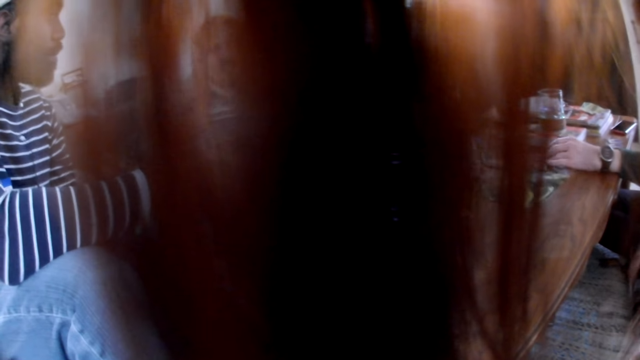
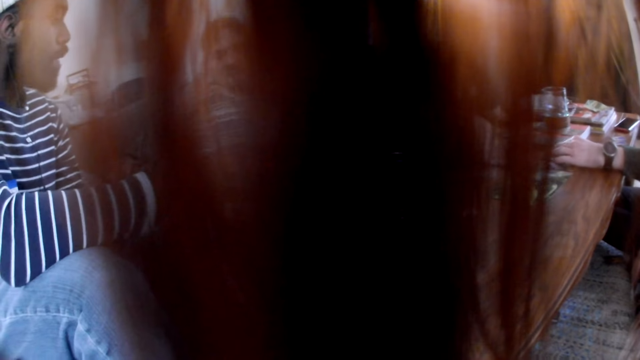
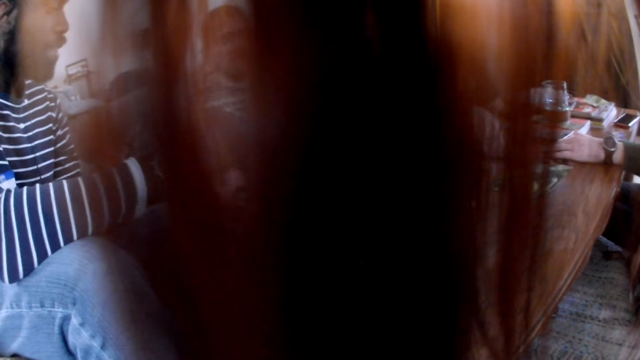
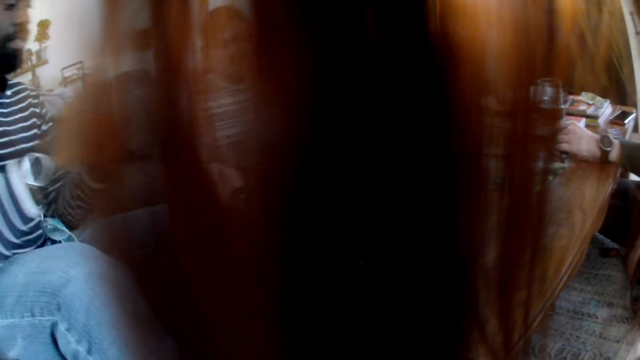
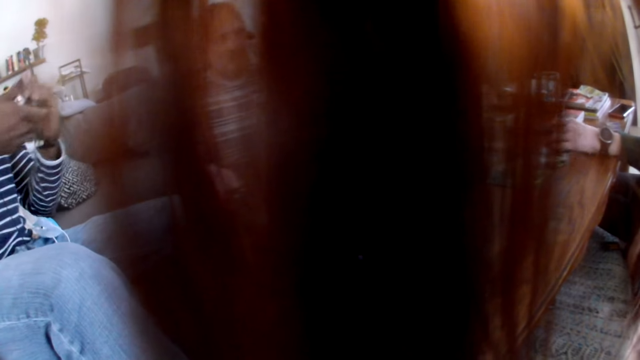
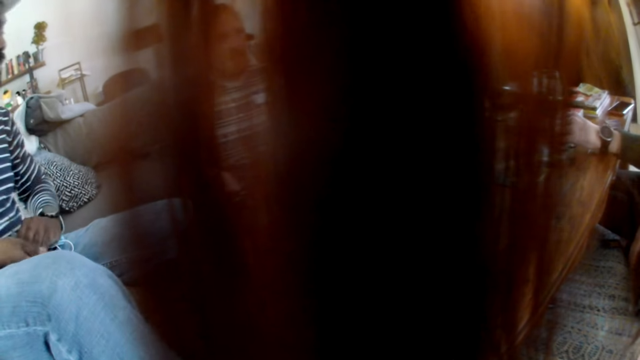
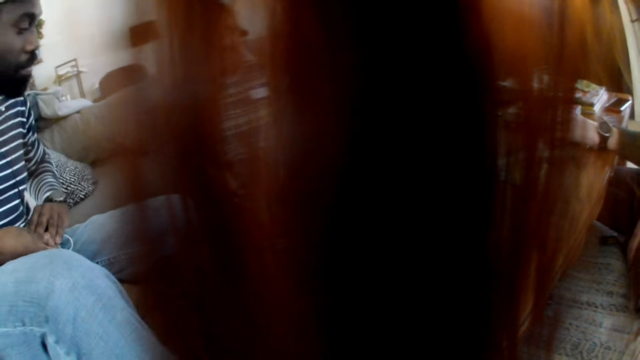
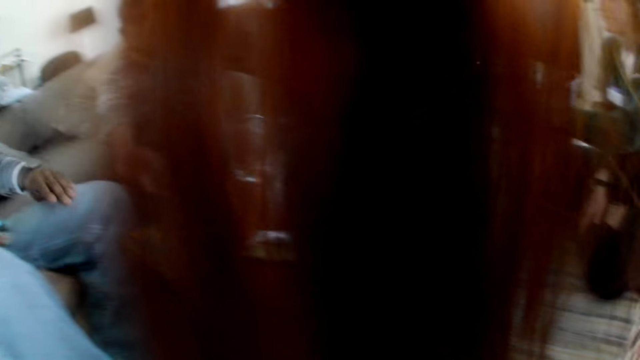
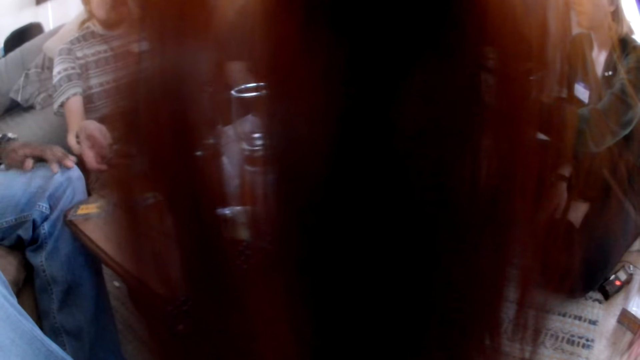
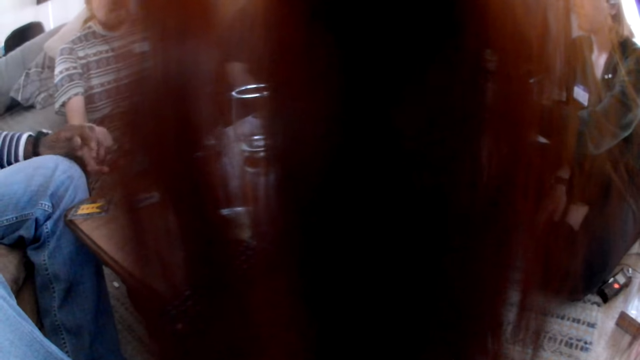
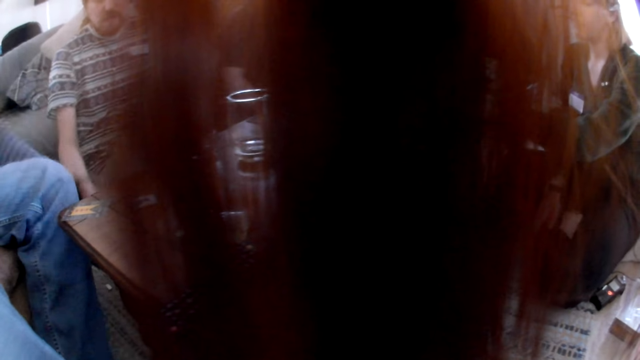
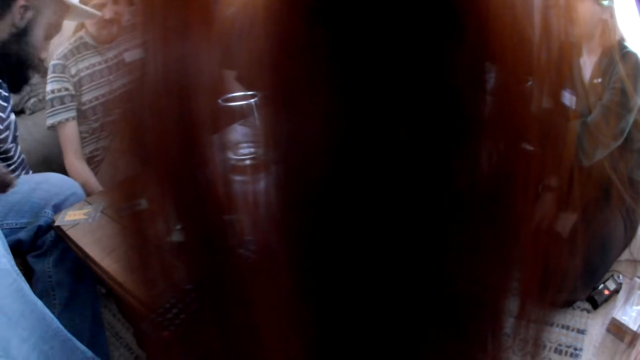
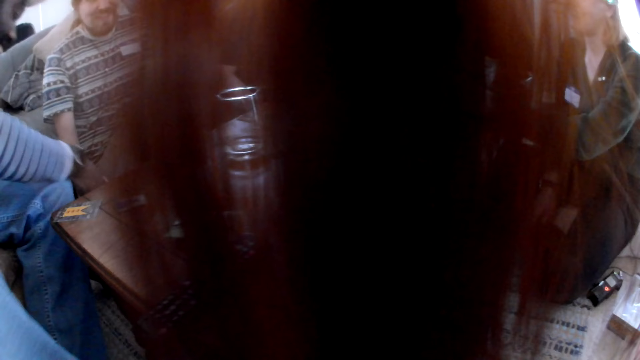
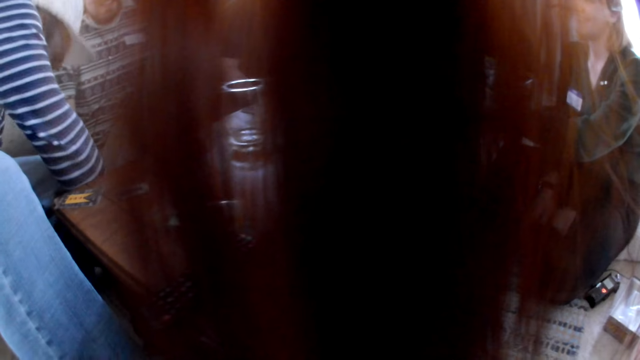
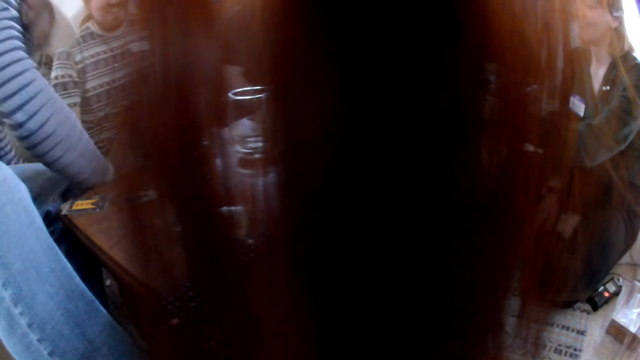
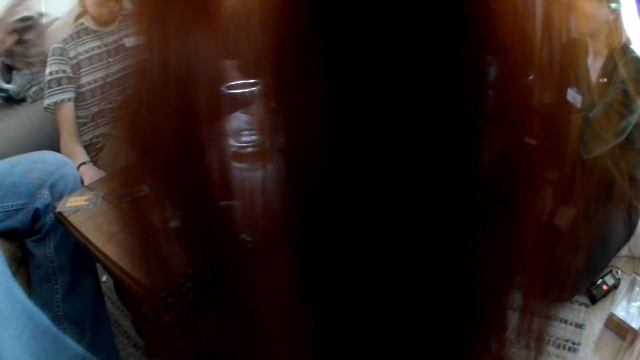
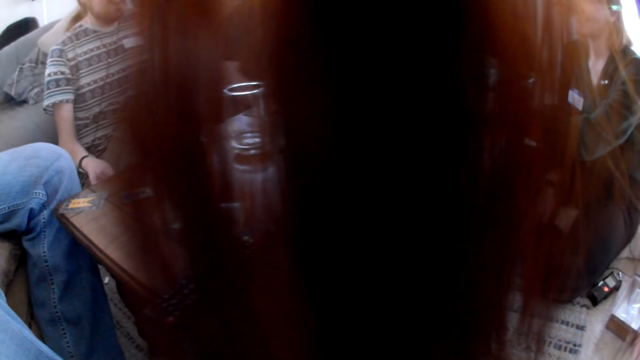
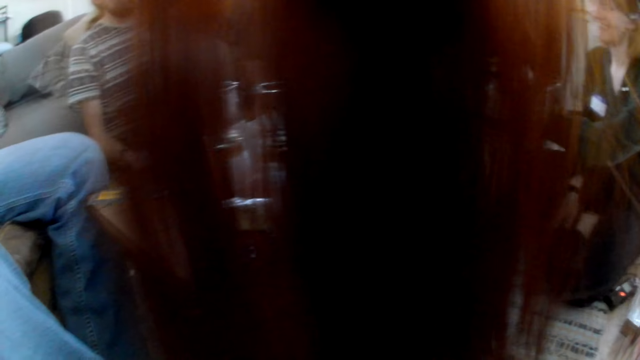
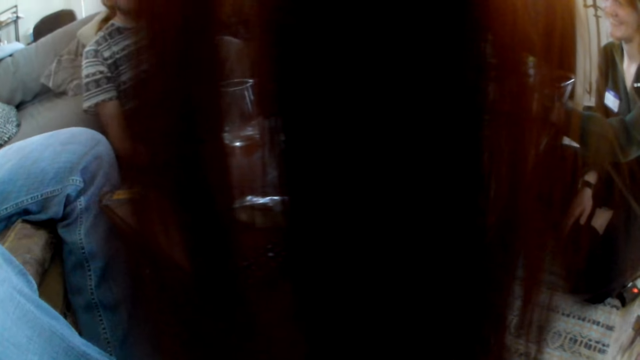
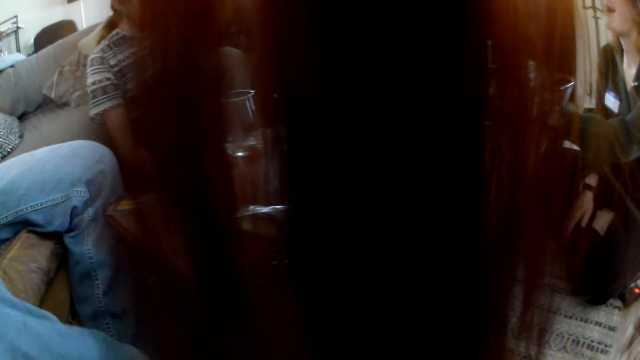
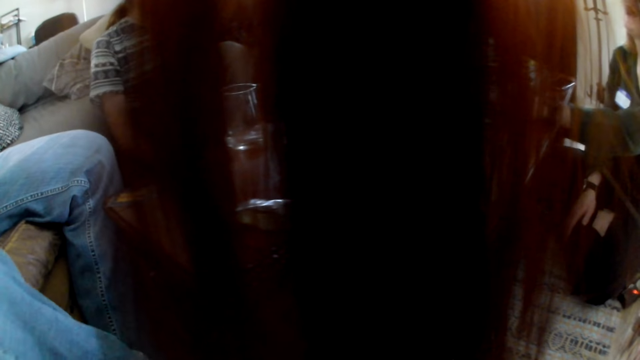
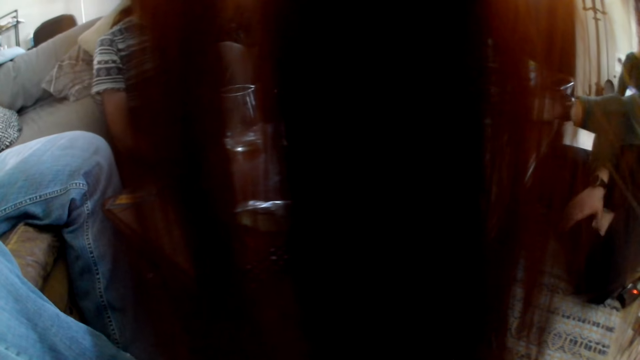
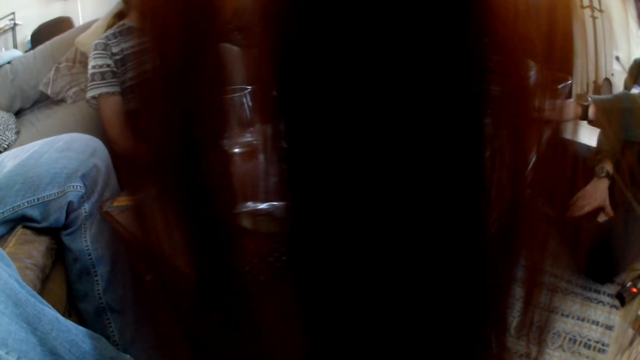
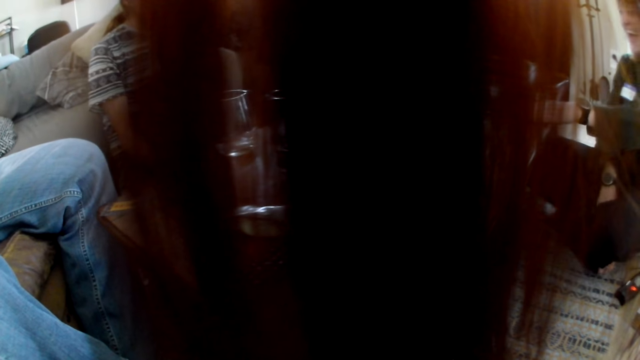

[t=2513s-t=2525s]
A man holds the cards with both hands. He holds the cards with his right hand. Another man holds some cards with his right hand.

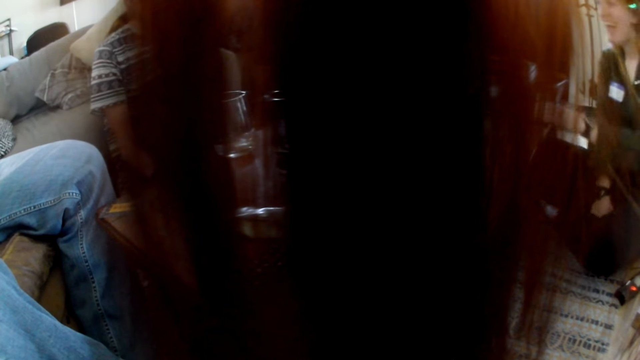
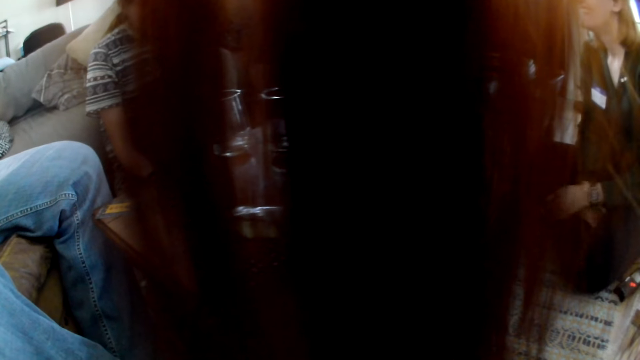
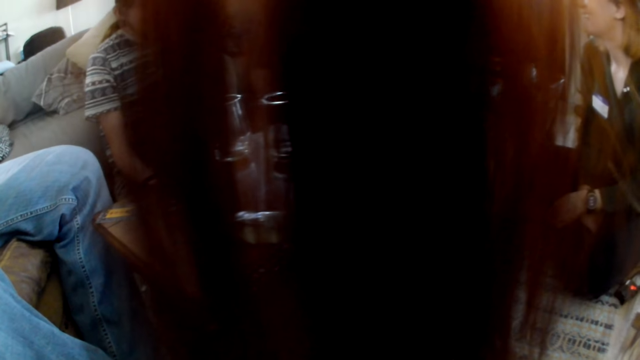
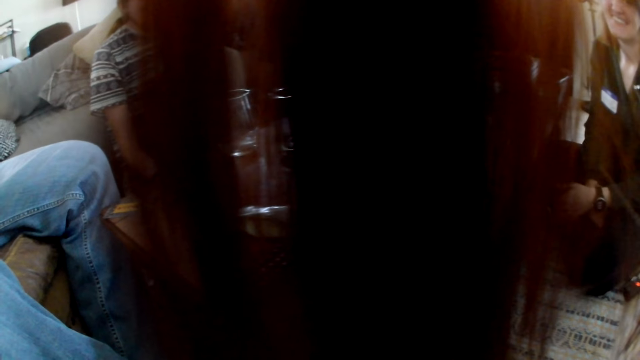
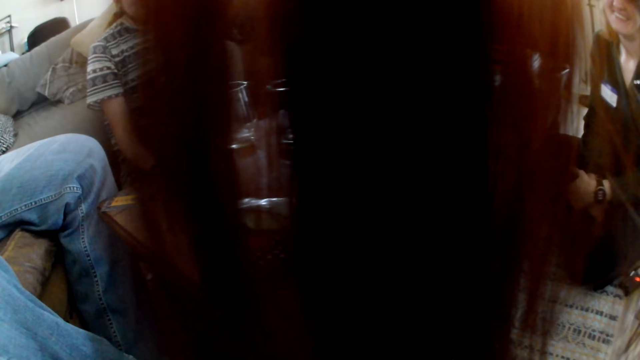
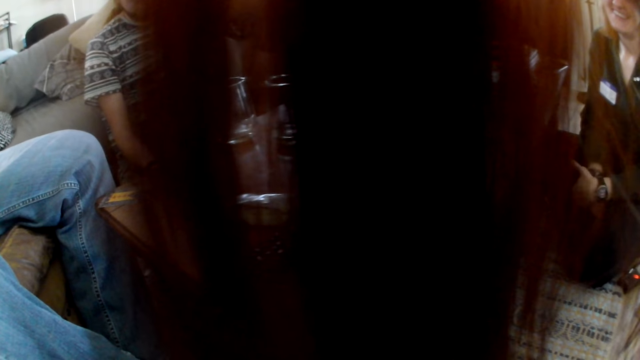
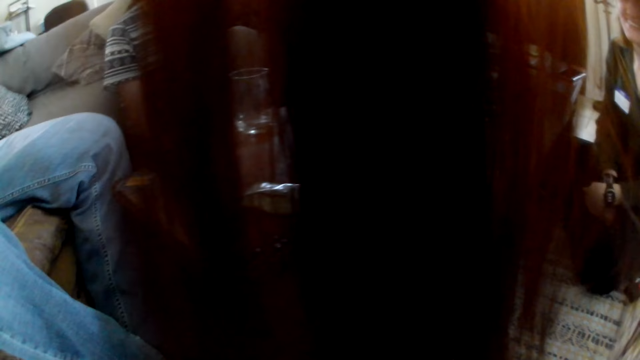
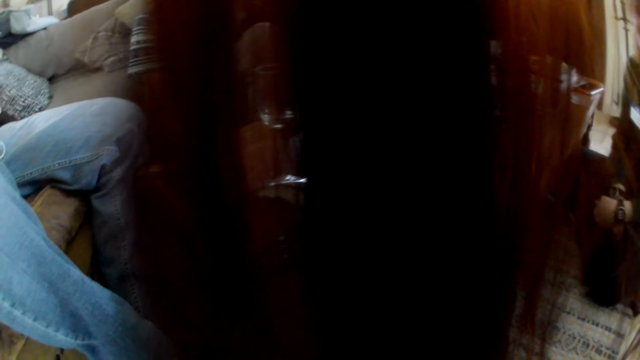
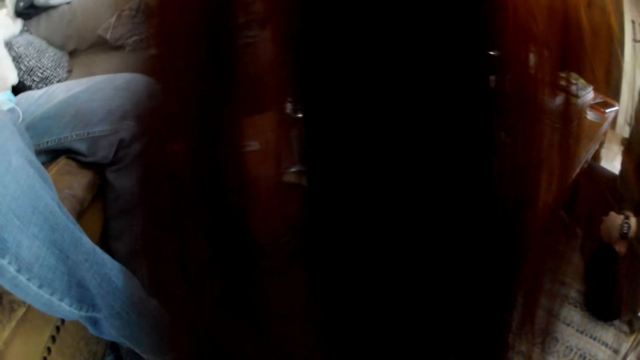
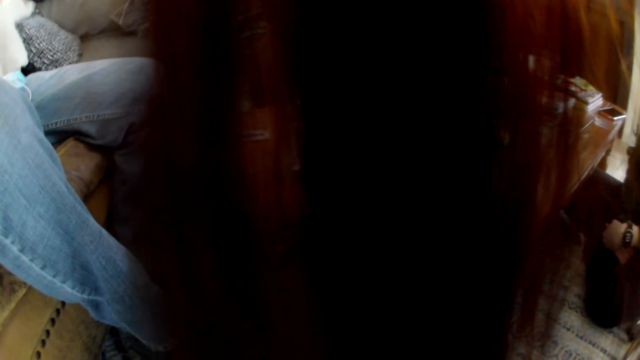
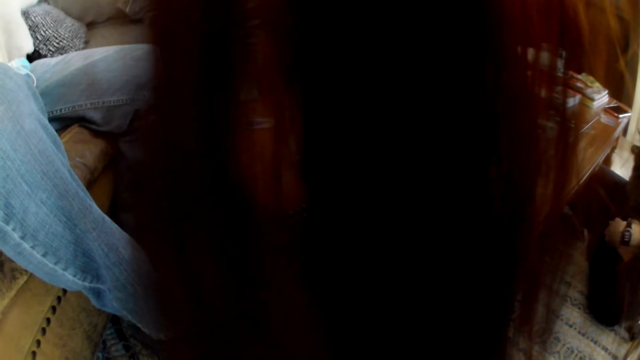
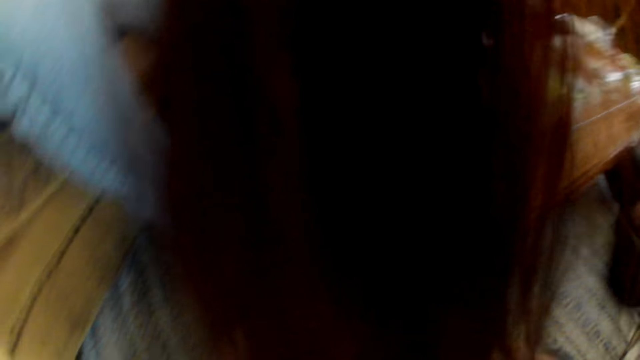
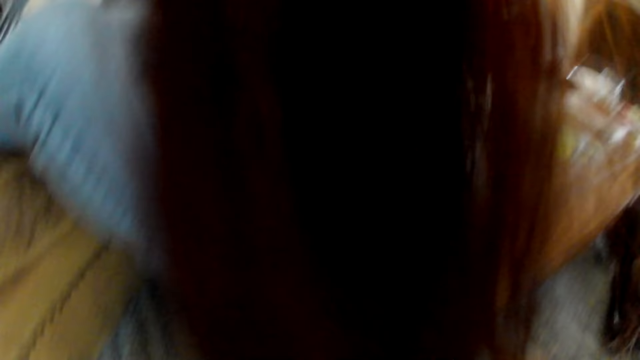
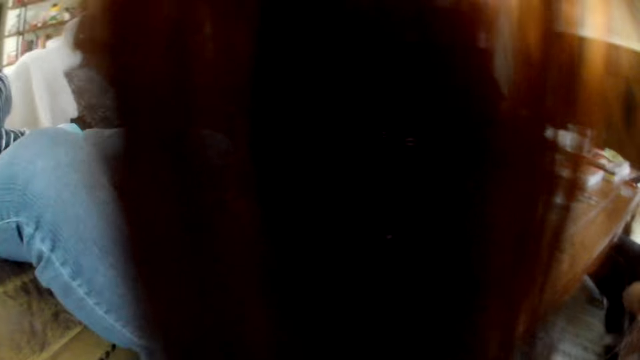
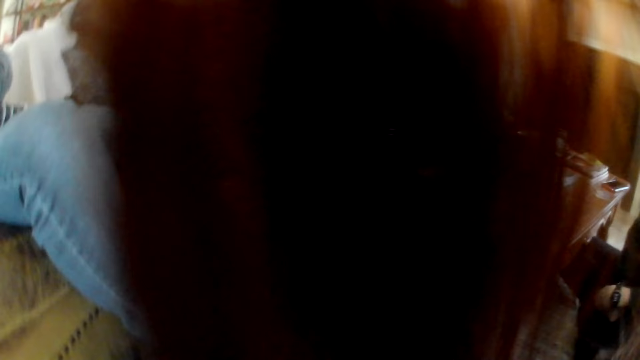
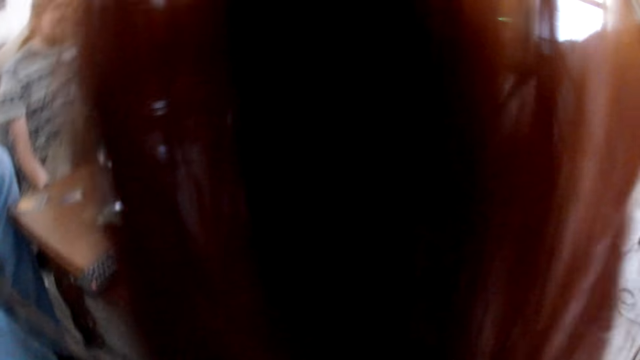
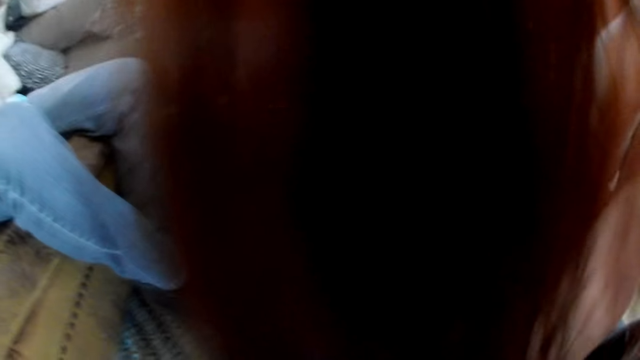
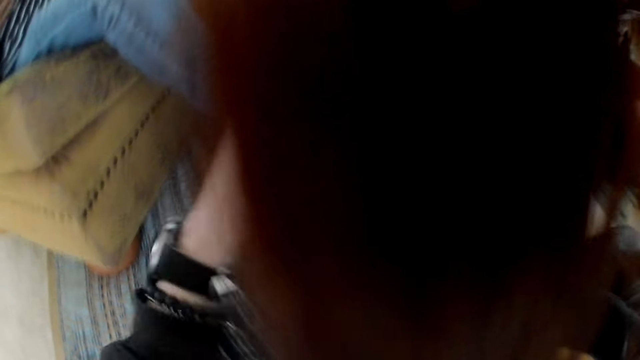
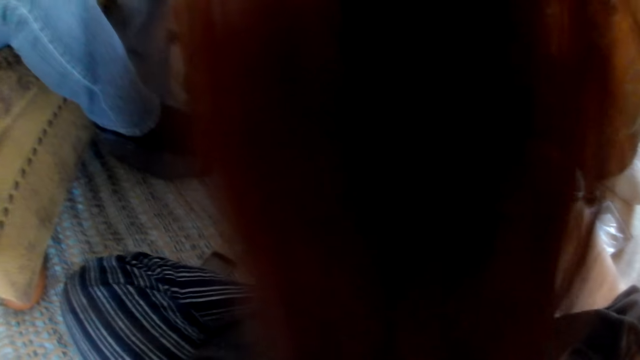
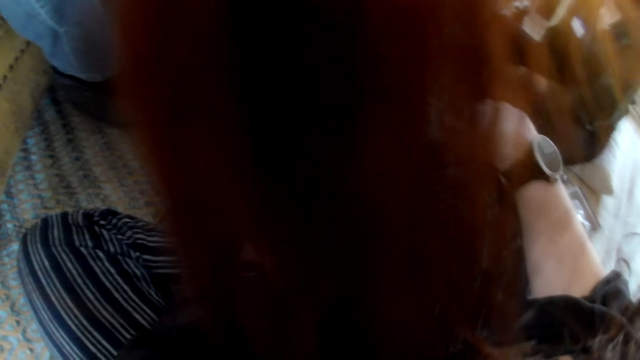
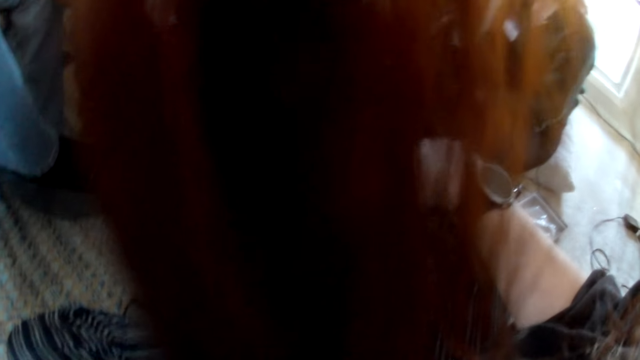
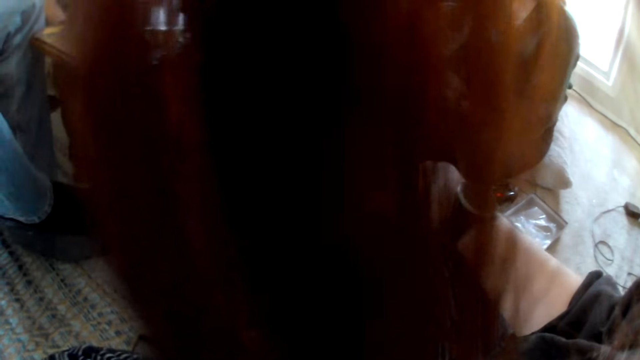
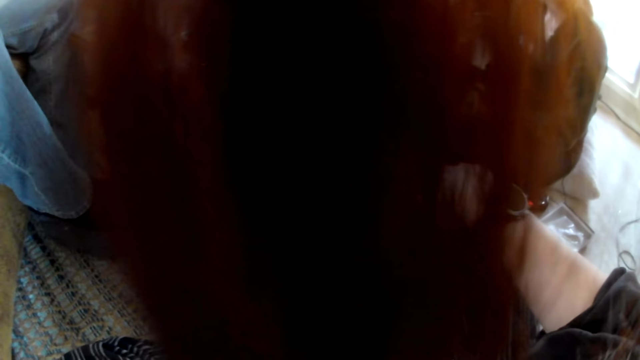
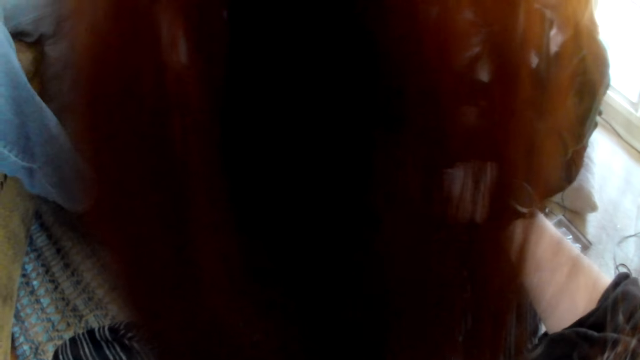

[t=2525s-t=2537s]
The camera wearer talks to a girl. They look around.
